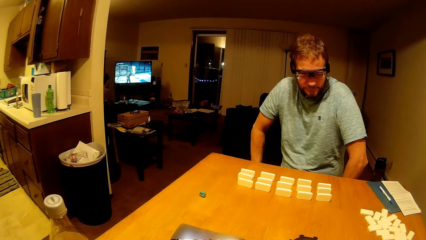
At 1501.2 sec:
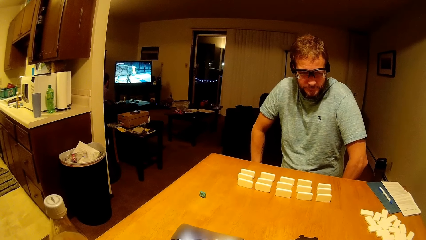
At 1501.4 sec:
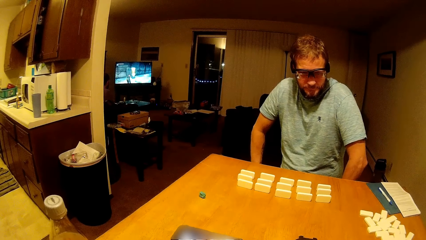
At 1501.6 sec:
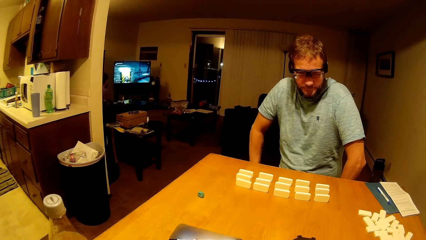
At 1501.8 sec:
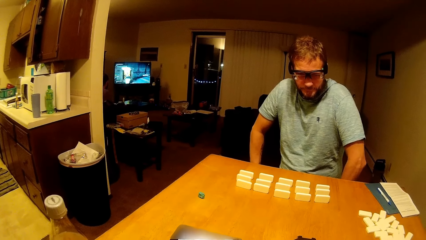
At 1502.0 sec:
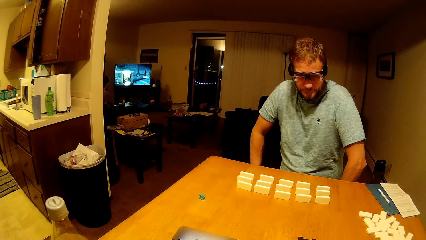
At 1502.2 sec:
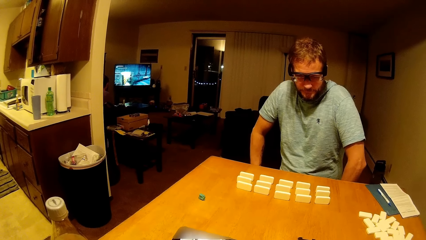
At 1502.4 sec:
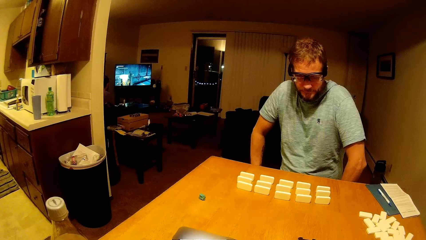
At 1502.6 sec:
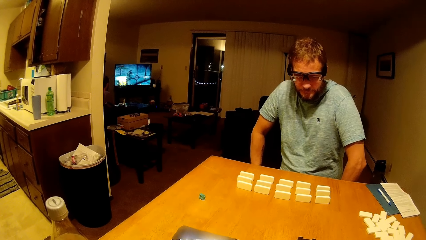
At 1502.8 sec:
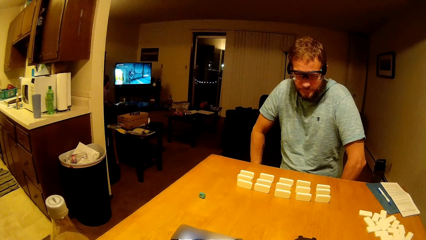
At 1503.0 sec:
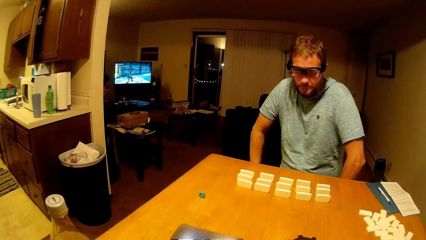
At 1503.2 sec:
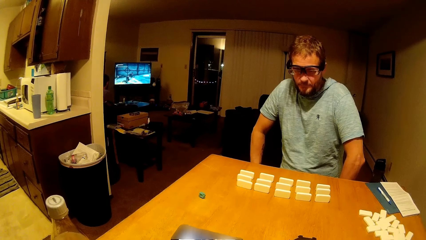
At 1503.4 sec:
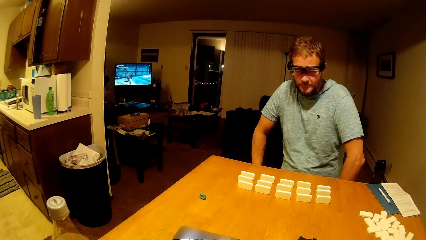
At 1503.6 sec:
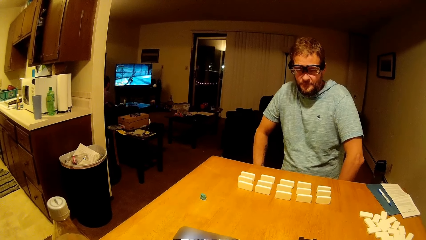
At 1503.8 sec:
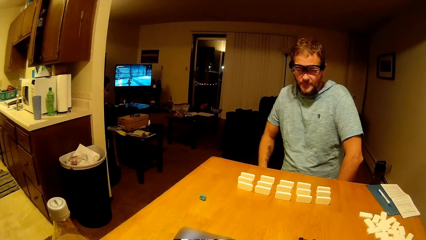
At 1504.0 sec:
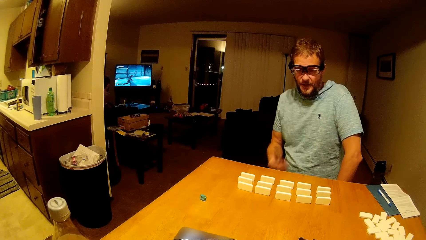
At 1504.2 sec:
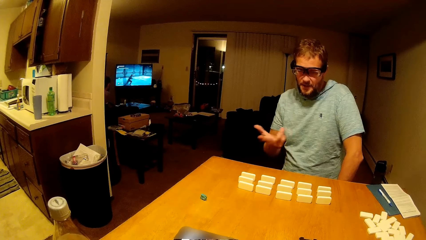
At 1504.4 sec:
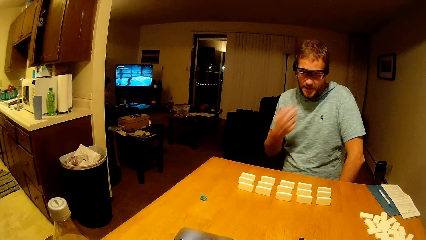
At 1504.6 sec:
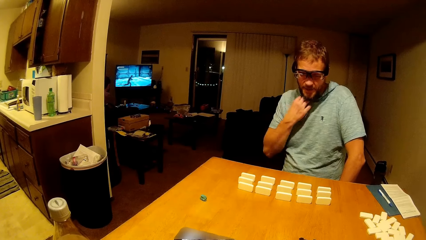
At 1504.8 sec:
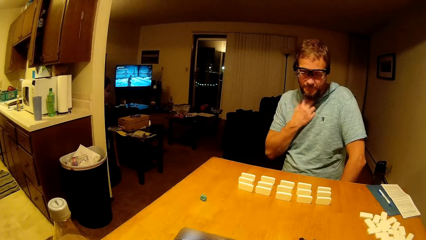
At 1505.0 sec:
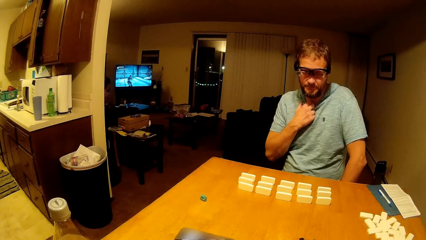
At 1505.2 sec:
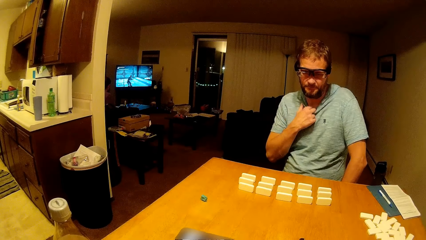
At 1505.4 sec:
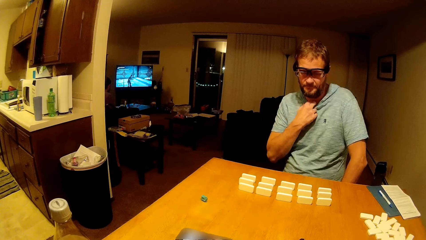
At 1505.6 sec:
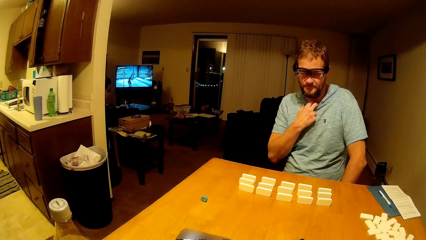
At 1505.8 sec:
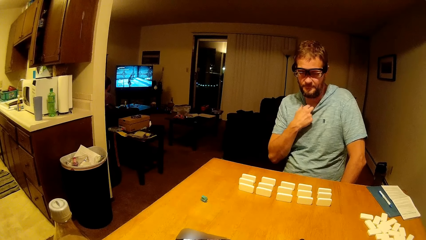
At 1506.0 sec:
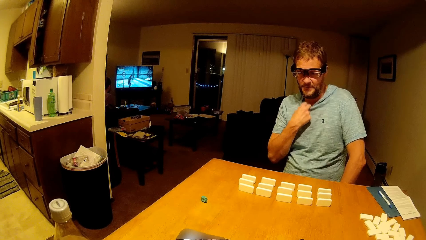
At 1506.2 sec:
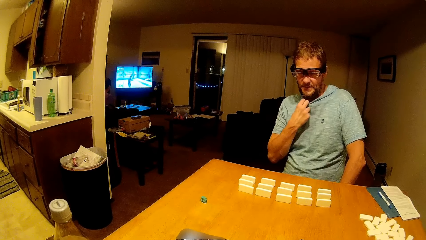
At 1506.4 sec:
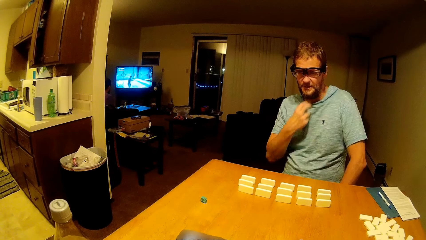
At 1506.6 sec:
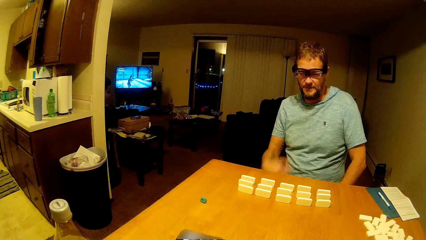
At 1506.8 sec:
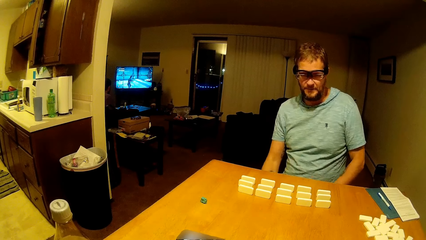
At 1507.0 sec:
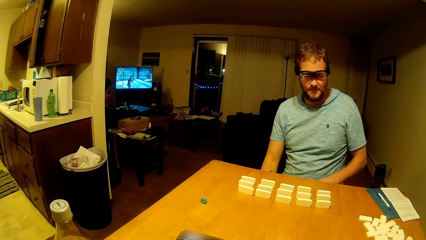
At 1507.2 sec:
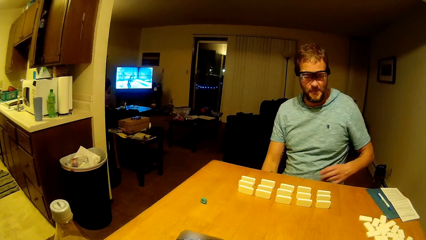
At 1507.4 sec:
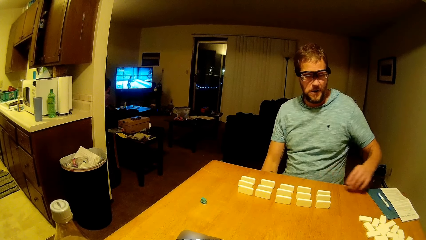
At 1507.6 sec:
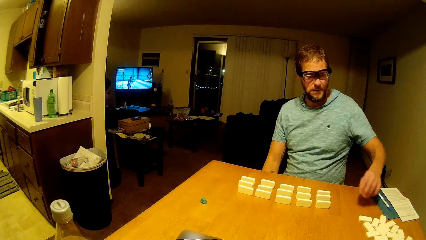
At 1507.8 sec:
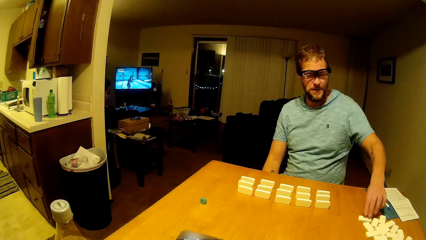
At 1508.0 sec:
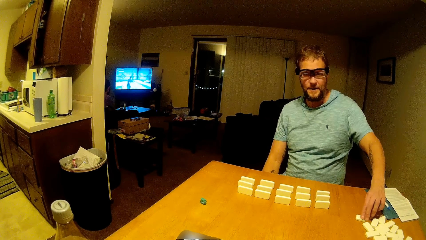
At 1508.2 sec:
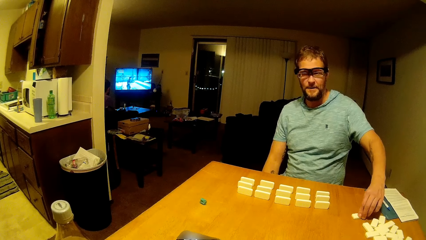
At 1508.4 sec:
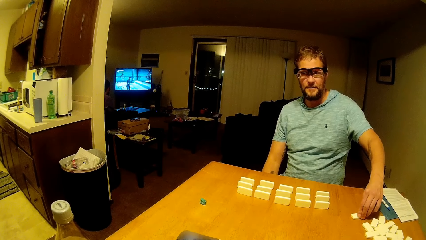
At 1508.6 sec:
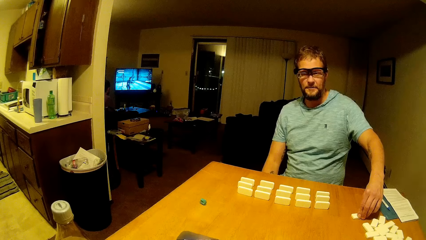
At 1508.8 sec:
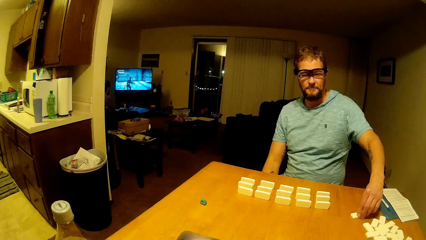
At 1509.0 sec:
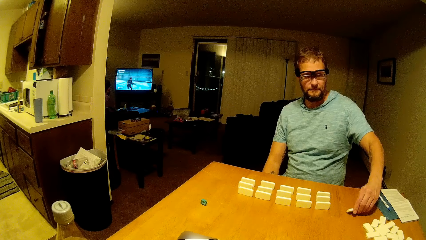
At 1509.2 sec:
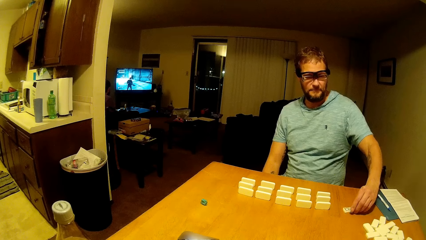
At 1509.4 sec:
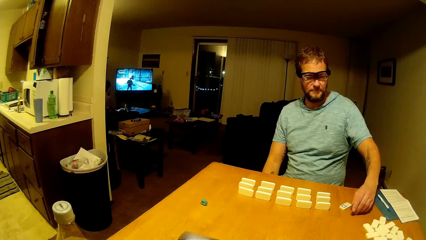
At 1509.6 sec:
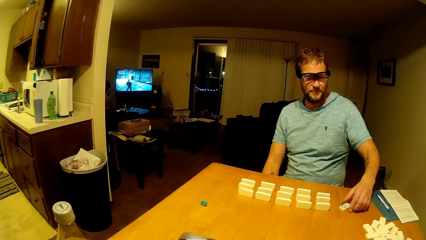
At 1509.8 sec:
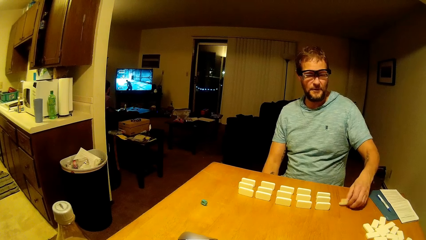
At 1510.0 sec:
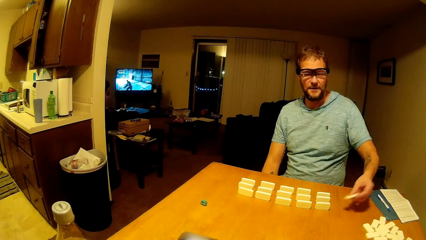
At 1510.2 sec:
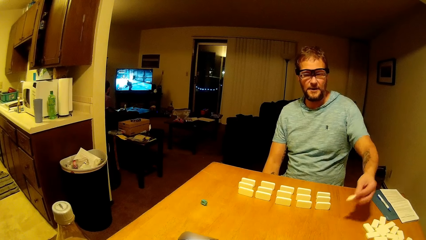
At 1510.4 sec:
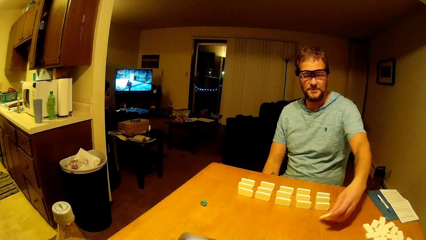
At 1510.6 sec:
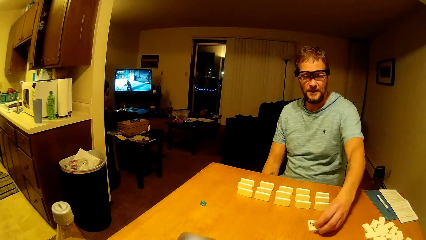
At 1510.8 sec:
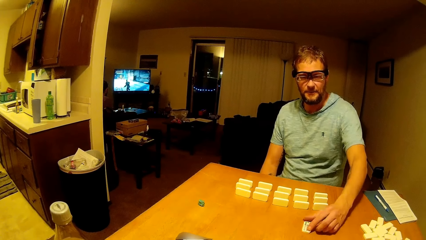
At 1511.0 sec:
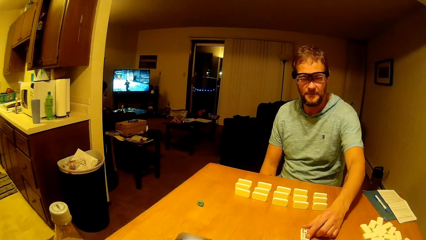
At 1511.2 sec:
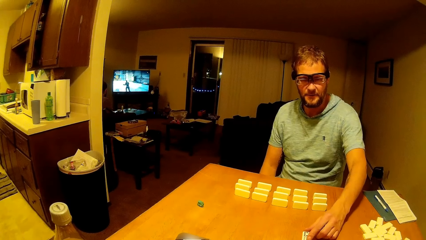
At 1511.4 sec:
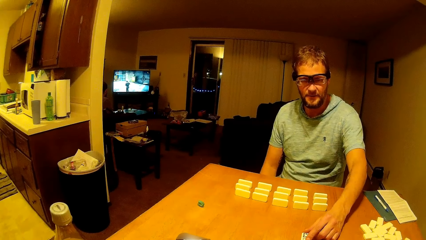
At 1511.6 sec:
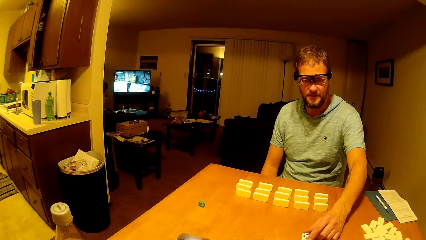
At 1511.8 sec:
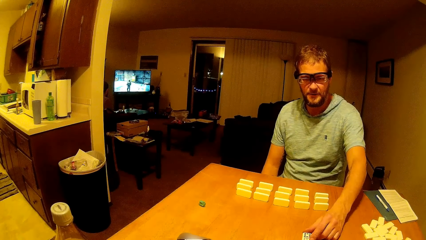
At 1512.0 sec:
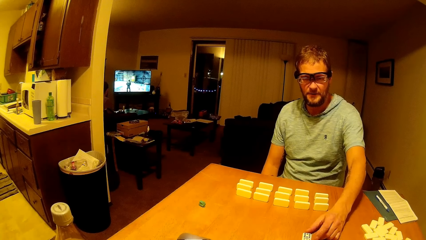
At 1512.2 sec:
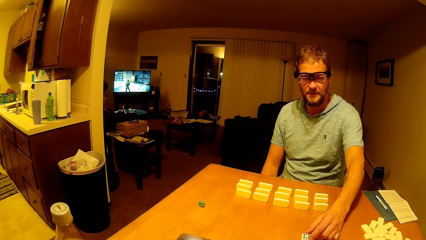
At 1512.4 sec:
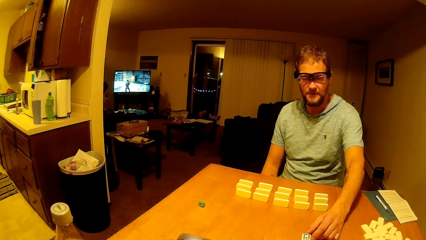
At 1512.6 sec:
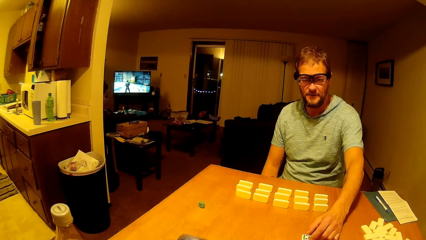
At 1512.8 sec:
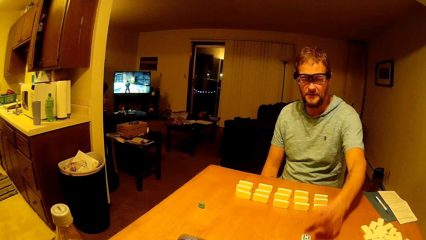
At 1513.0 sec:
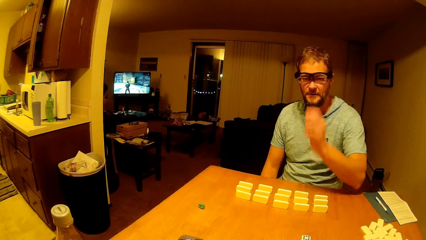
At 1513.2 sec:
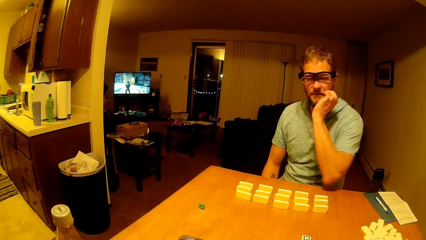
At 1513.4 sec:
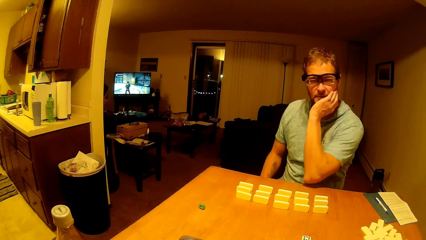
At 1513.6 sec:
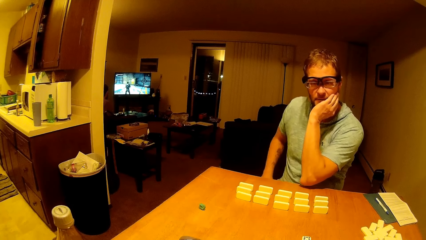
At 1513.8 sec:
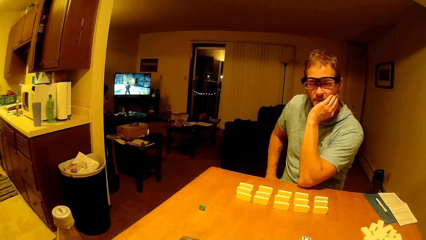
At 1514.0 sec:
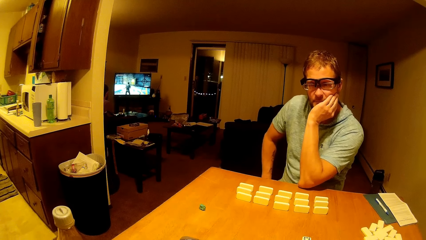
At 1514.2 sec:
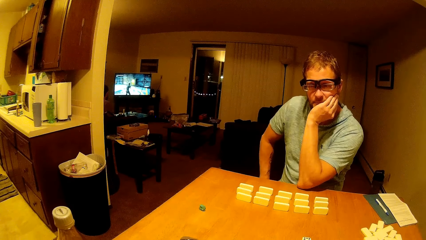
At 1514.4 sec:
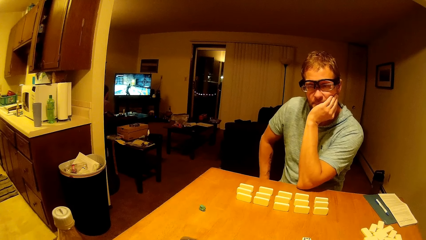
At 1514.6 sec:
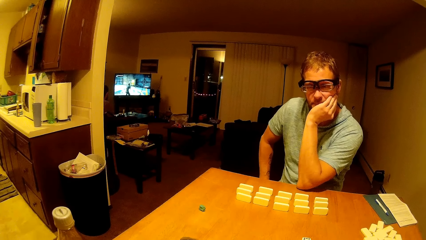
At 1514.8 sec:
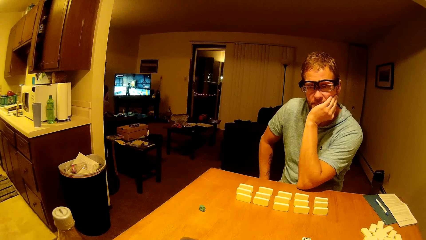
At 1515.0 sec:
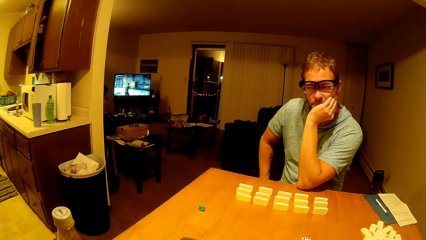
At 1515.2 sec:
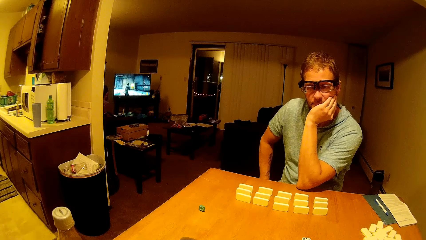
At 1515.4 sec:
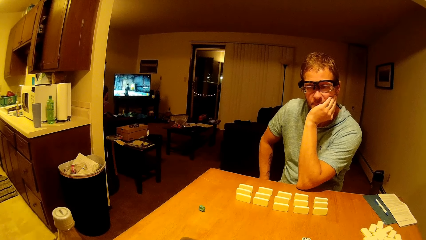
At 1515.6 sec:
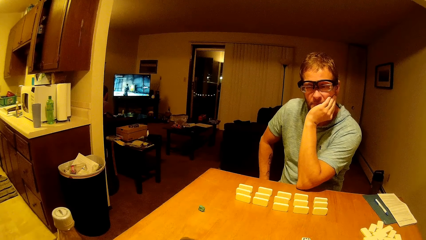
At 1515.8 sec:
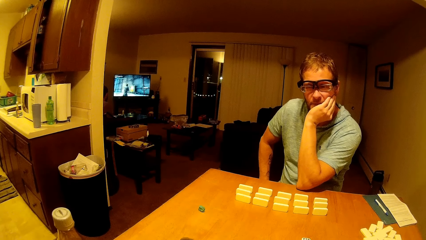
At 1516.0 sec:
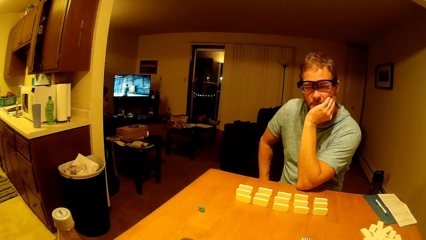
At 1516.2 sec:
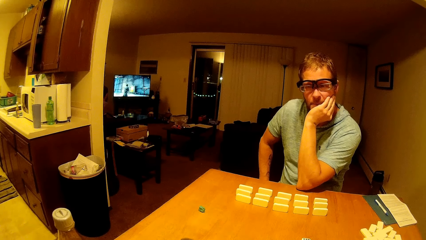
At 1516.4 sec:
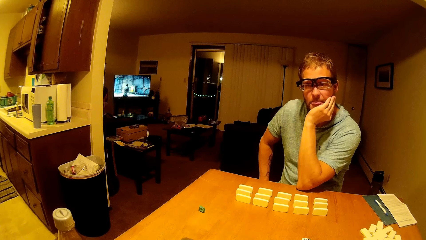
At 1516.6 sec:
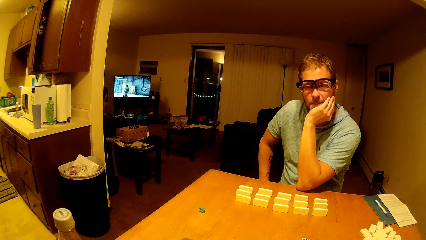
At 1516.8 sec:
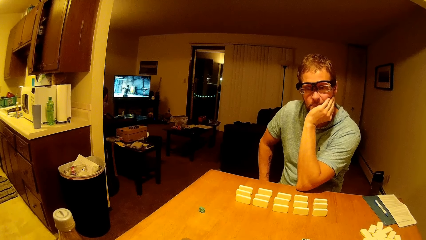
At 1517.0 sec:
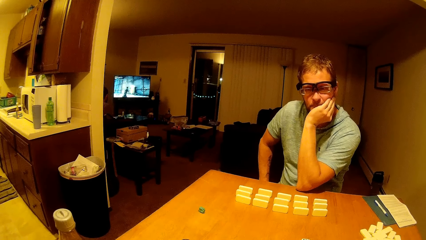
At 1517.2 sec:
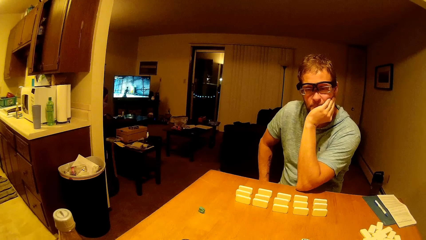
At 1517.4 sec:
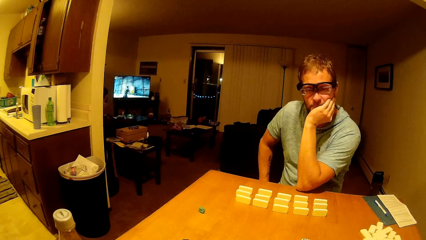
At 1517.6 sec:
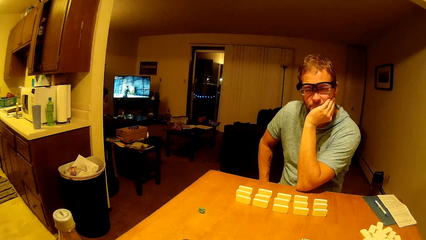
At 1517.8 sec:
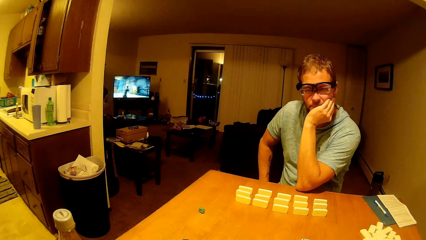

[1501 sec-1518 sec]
The camera wearer talks to a man. The man touches his cloth. He picks up dice from the table, plays mahjong, holds the dice on the table, and touches his face.
